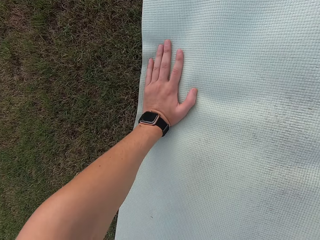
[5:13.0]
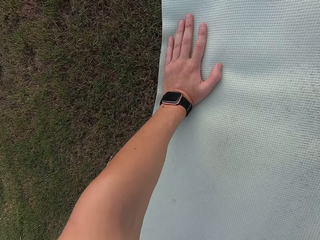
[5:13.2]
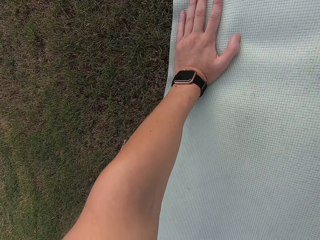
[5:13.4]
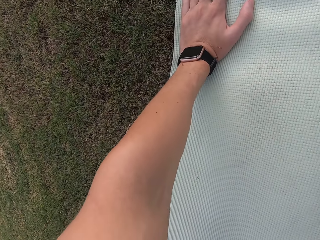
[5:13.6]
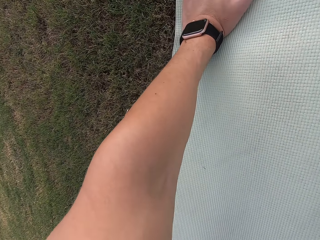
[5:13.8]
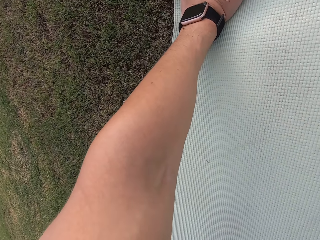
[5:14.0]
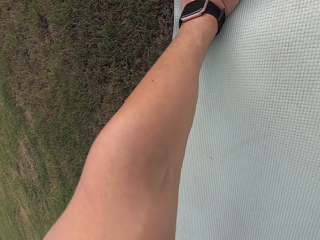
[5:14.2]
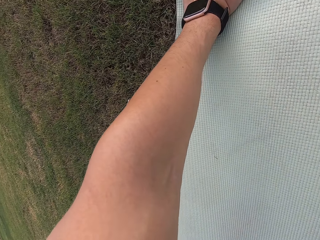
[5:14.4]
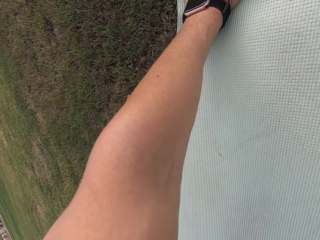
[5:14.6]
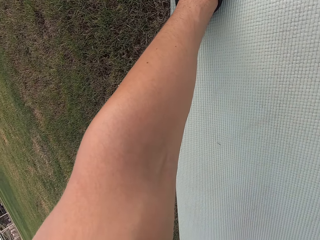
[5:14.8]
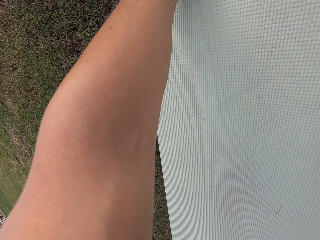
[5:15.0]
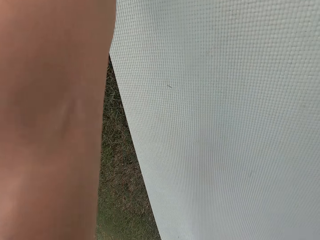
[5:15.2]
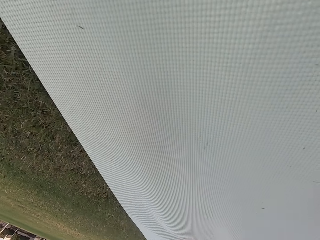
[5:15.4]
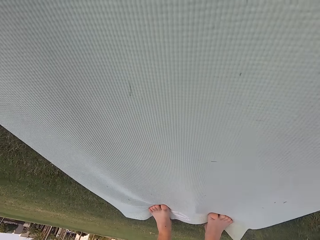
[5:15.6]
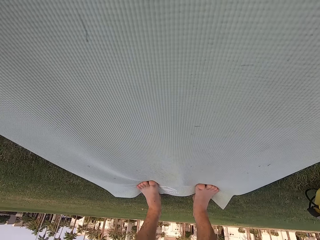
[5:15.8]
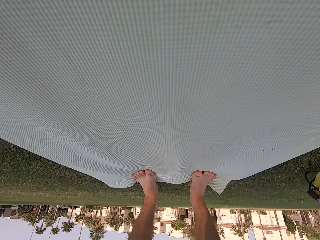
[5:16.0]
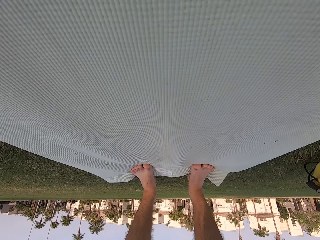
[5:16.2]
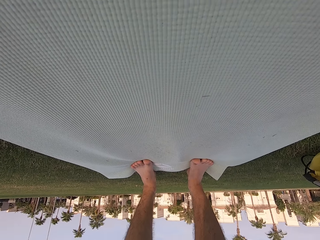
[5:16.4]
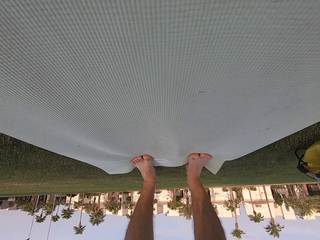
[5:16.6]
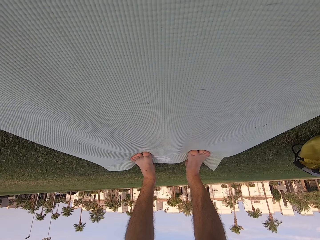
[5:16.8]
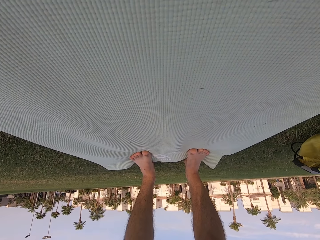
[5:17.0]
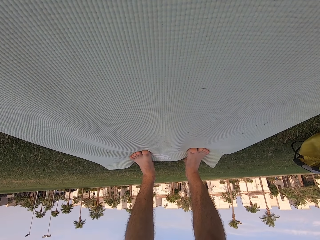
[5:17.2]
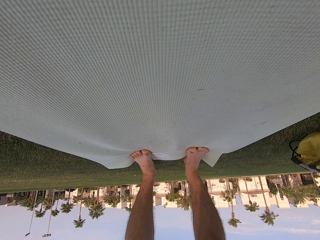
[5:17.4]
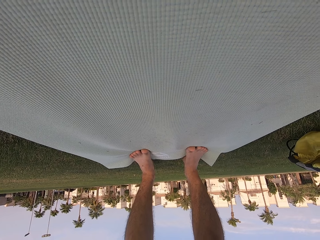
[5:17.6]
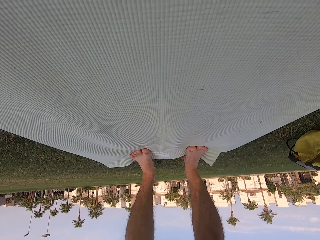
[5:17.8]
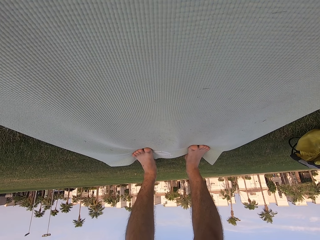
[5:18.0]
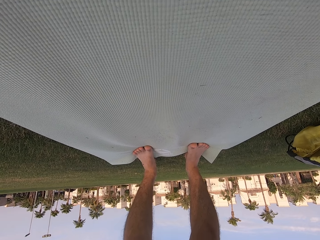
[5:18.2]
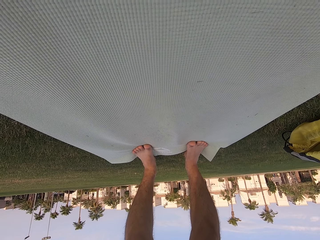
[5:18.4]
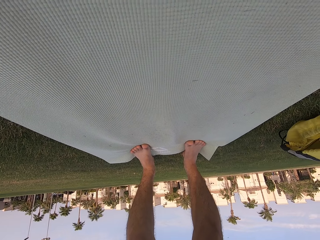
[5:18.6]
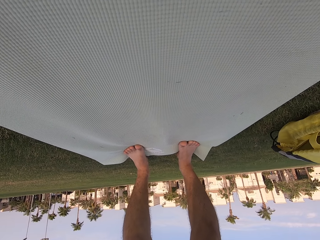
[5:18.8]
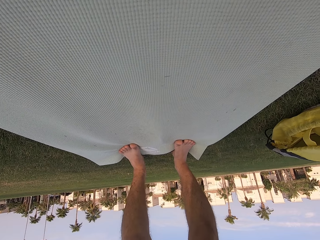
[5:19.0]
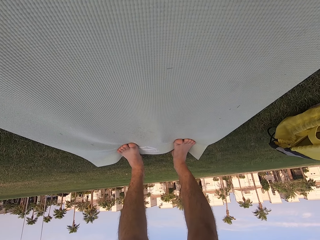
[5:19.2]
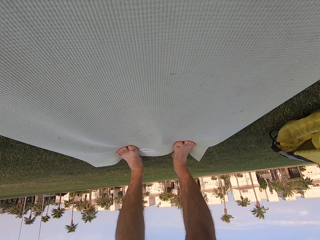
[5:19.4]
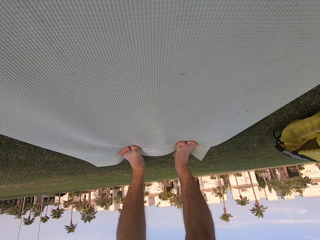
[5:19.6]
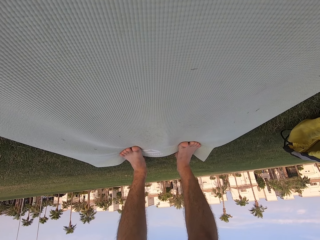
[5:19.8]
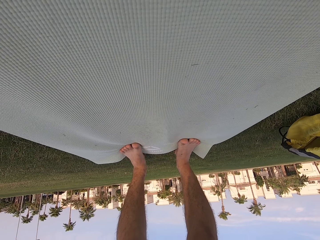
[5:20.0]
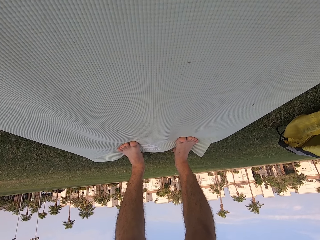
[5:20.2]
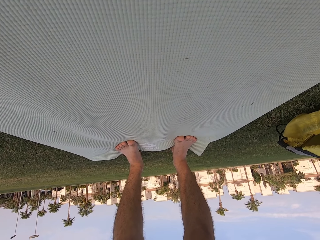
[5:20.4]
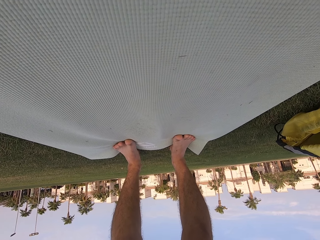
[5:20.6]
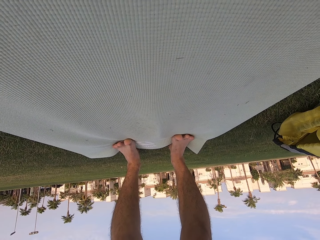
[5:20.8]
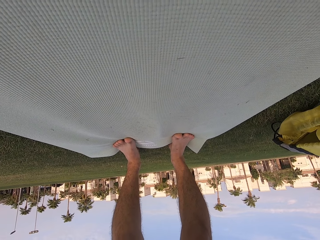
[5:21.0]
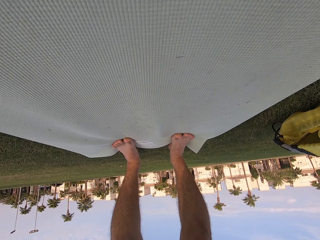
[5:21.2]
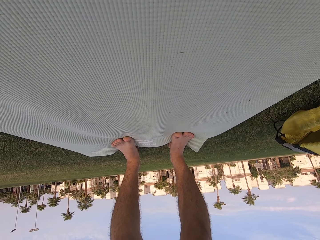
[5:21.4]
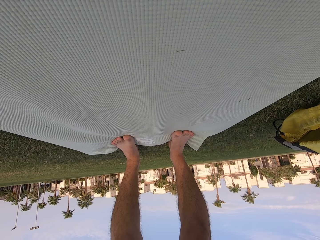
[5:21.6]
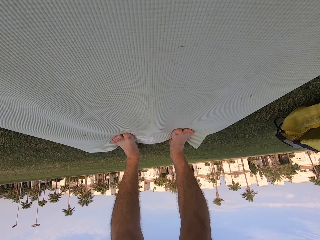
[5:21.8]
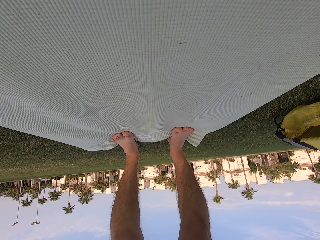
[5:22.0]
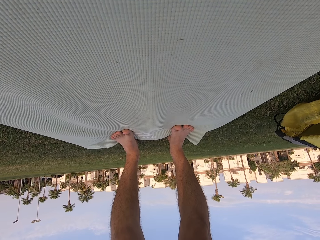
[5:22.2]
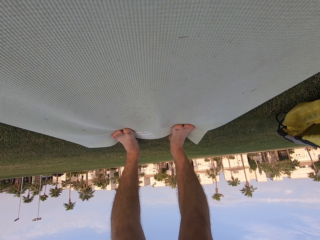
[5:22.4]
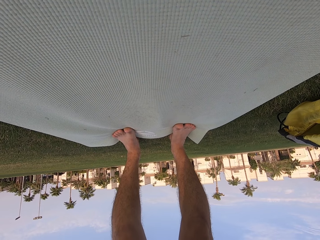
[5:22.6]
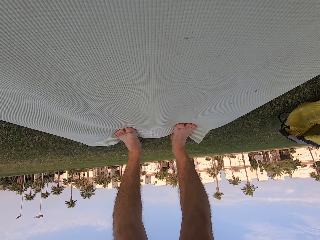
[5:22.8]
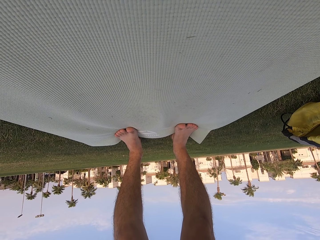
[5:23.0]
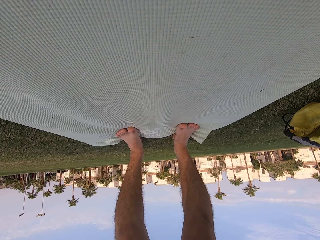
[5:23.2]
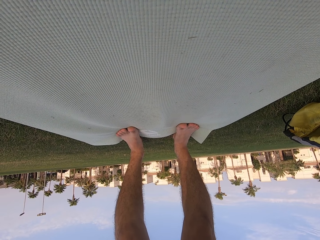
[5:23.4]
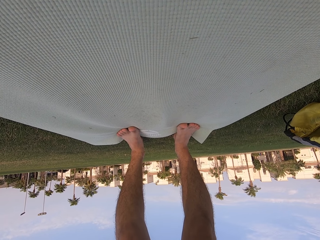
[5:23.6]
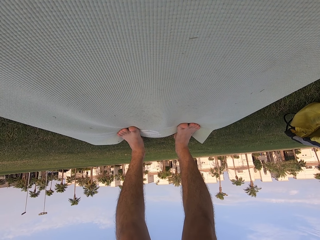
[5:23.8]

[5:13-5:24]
The camera wearer stretches down.

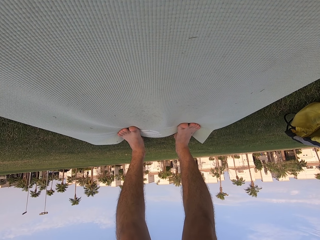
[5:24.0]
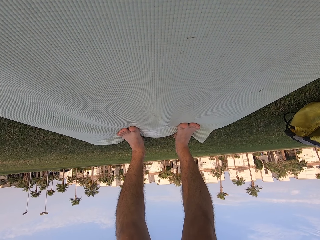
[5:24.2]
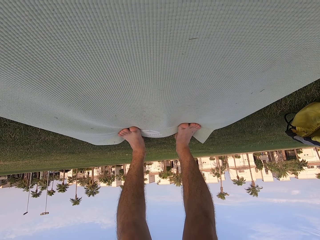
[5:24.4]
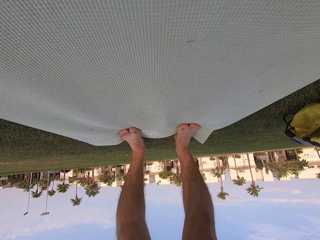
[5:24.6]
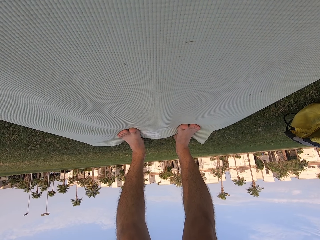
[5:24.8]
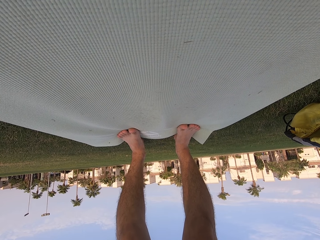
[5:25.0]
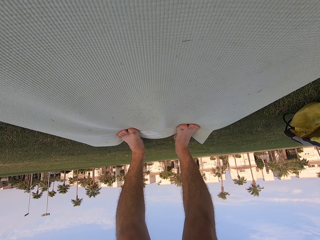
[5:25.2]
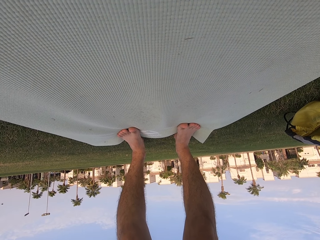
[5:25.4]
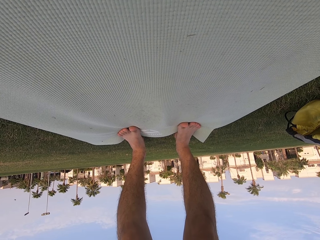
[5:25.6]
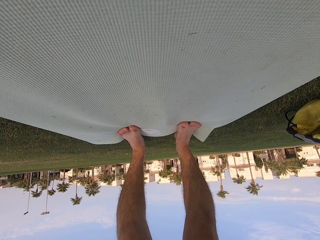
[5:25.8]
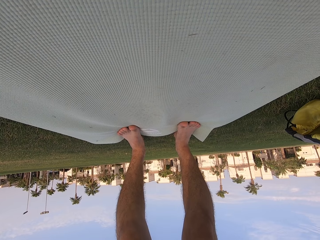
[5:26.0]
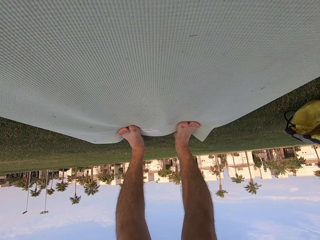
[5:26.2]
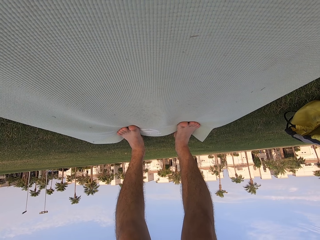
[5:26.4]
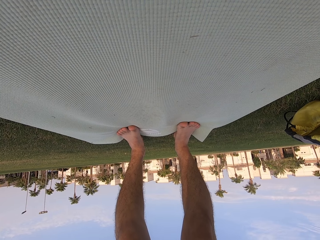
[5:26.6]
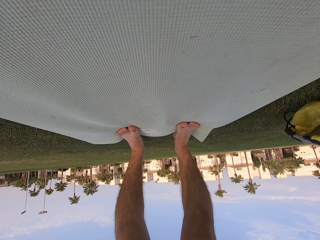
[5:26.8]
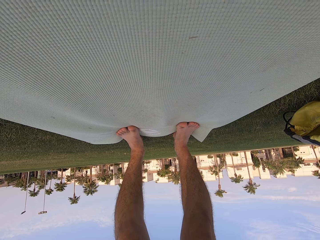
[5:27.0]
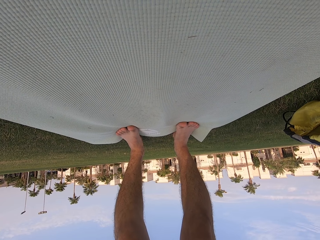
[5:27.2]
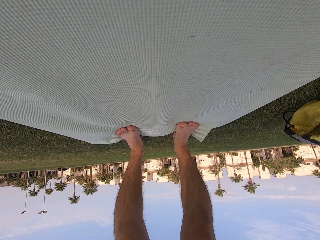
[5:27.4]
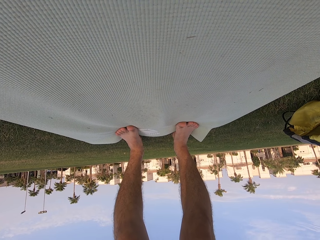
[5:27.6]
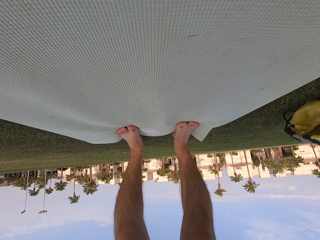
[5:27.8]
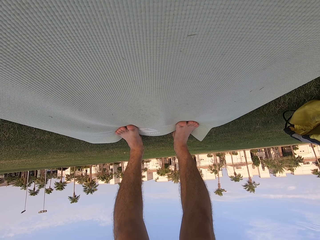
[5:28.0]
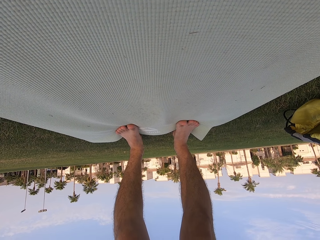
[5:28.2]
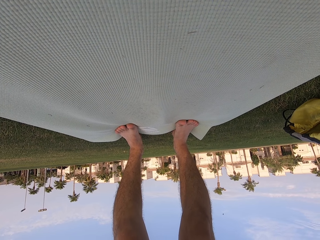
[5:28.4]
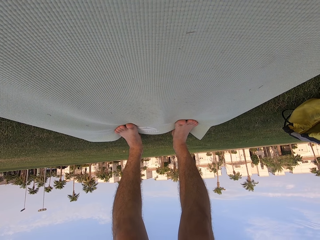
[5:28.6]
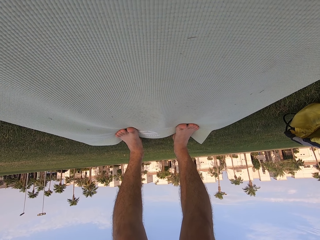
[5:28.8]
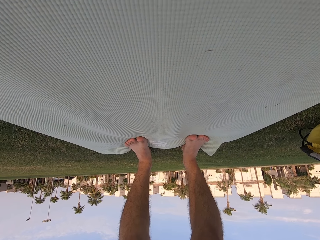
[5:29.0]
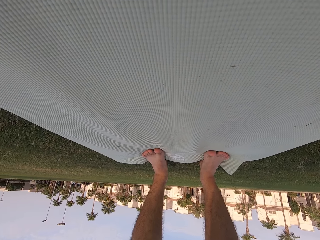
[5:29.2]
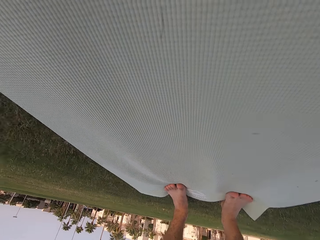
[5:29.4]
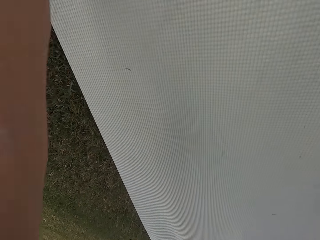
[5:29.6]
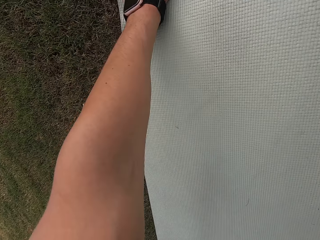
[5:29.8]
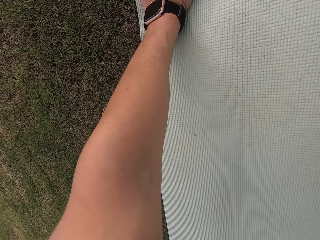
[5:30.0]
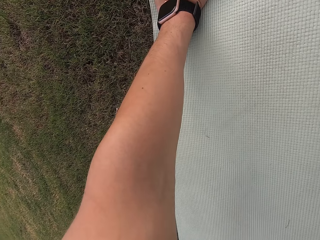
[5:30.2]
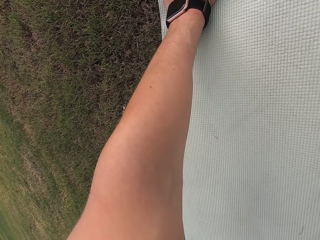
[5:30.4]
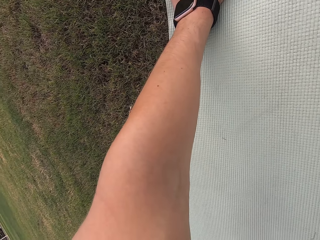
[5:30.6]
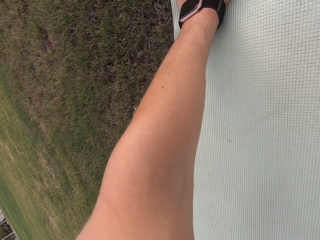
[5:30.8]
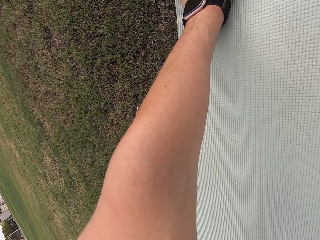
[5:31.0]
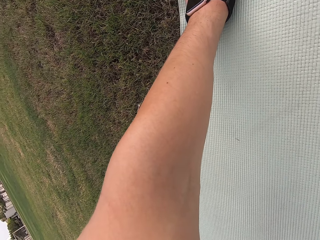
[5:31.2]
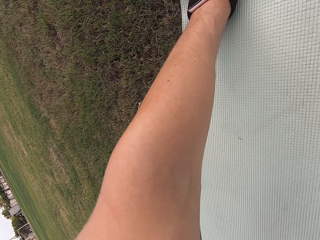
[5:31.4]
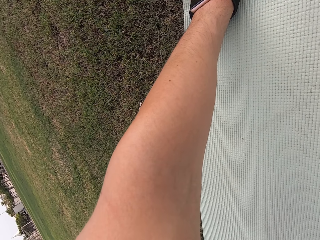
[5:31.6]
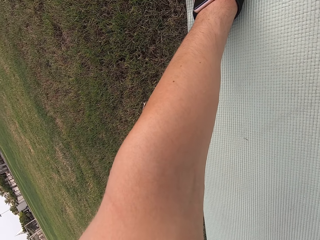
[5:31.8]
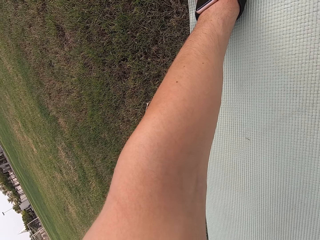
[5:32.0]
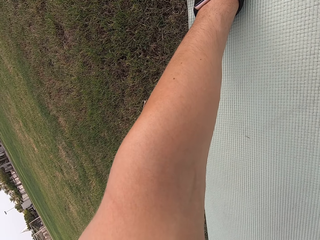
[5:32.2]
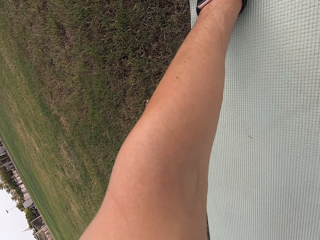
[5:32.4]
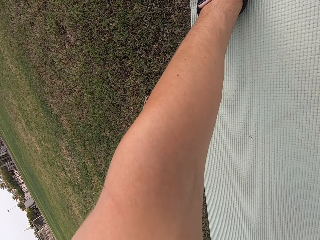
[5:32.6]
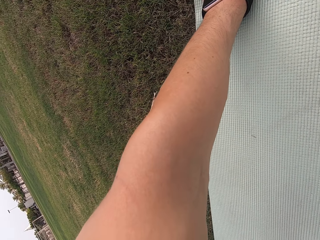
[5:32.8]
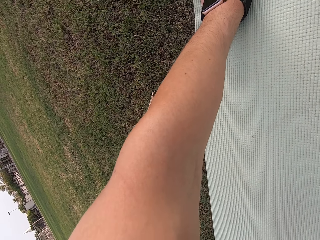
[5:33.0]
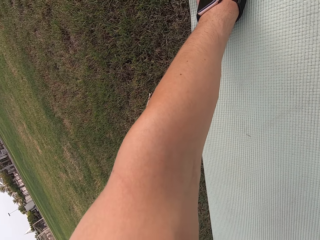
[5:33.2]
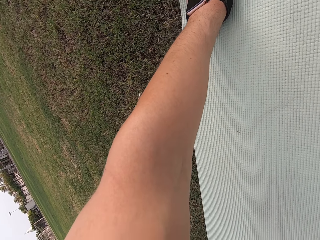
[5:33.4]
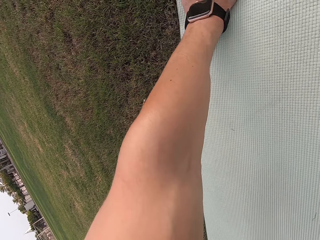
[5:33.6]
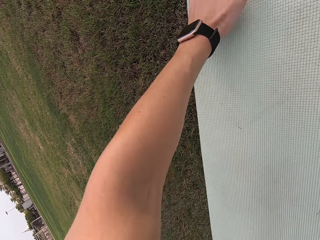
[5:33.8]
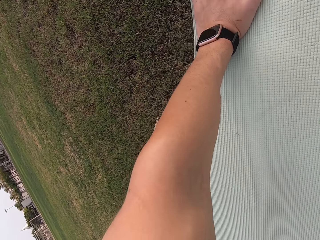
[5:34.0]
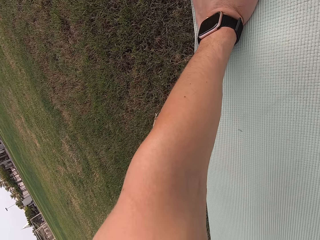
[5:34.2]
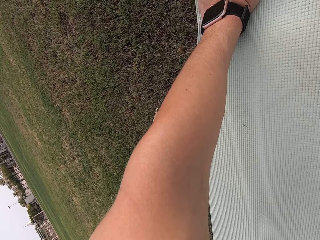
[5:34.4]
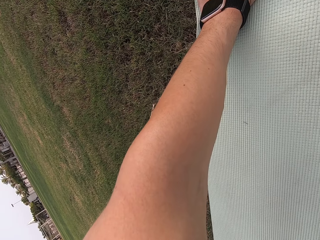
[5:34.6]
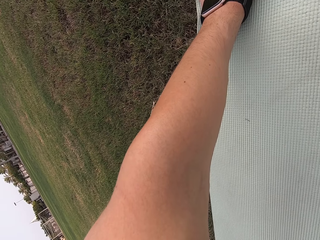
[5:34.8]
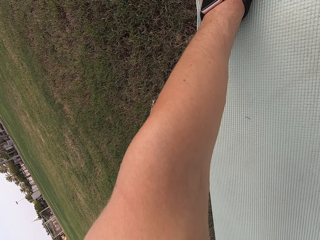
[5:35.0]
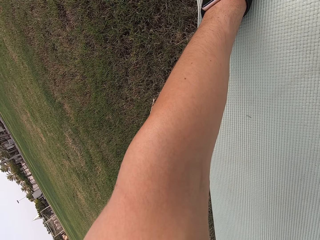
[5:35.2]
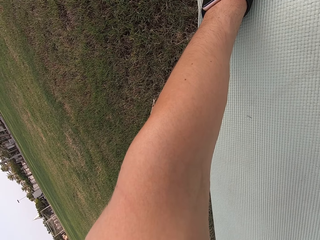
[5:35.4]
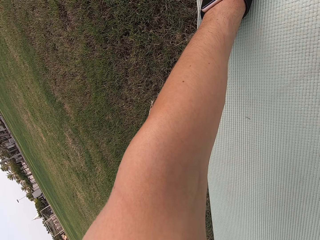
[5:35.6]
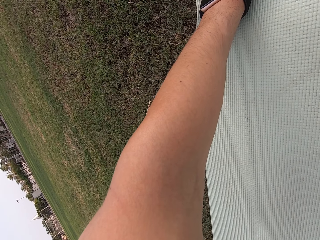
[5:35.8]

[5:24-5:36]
The camera wearer looks around the field.
